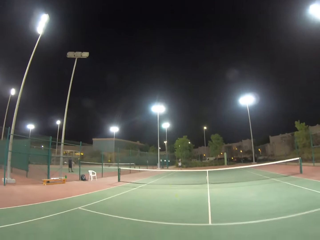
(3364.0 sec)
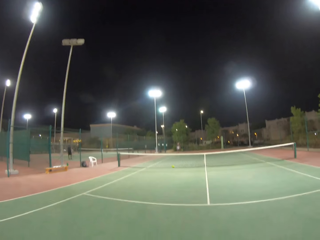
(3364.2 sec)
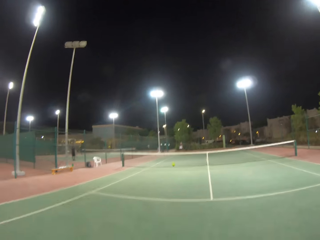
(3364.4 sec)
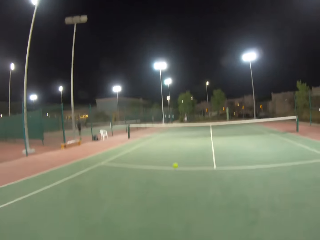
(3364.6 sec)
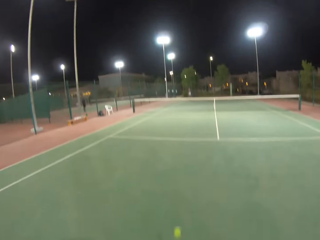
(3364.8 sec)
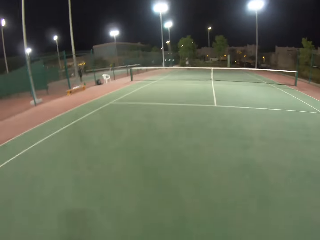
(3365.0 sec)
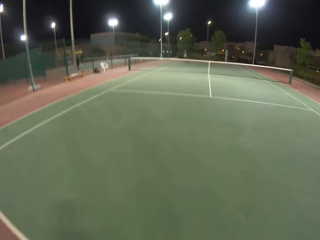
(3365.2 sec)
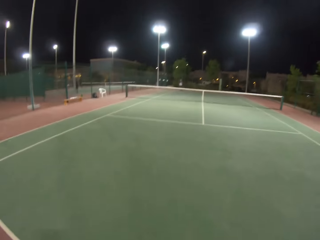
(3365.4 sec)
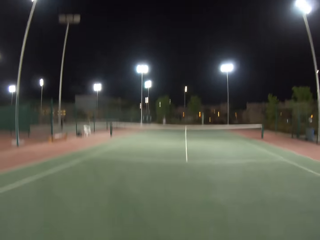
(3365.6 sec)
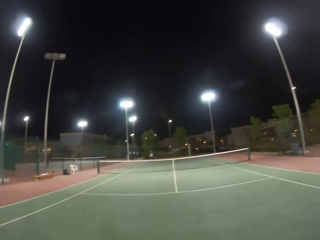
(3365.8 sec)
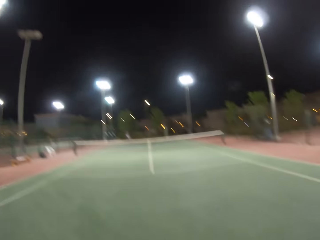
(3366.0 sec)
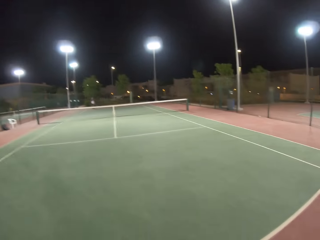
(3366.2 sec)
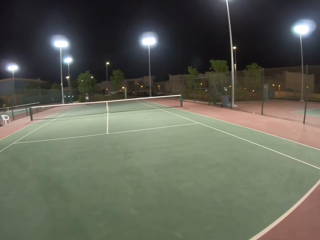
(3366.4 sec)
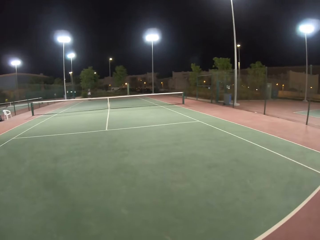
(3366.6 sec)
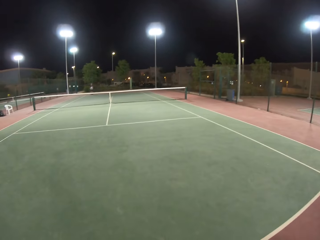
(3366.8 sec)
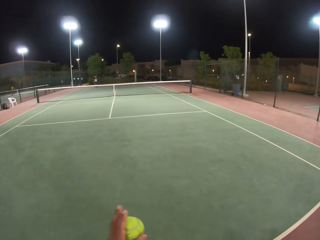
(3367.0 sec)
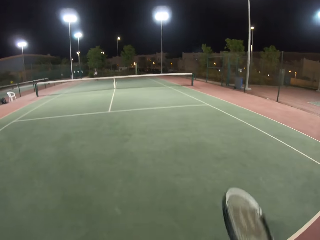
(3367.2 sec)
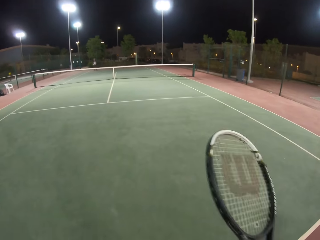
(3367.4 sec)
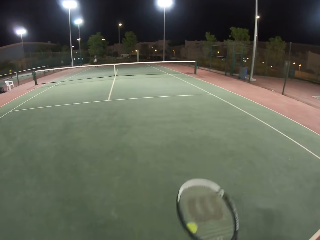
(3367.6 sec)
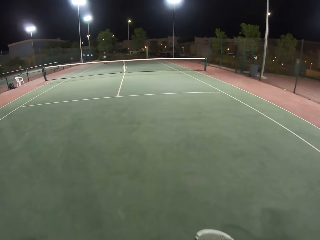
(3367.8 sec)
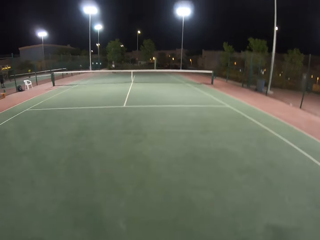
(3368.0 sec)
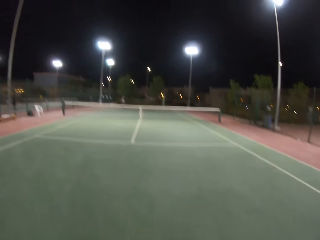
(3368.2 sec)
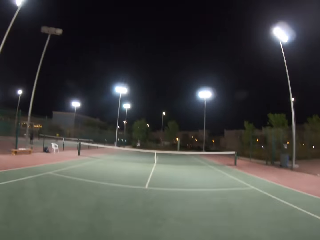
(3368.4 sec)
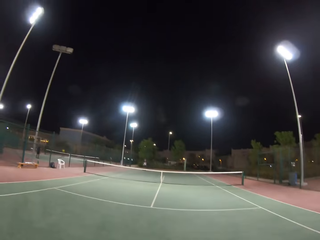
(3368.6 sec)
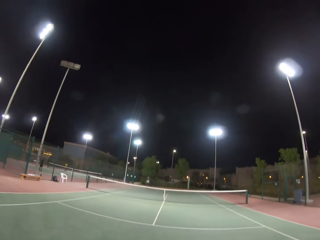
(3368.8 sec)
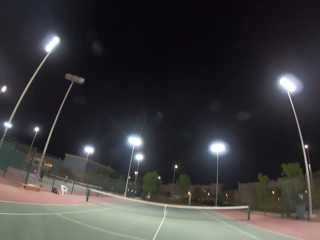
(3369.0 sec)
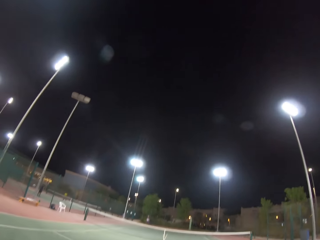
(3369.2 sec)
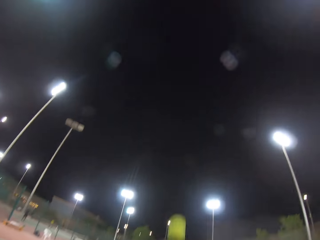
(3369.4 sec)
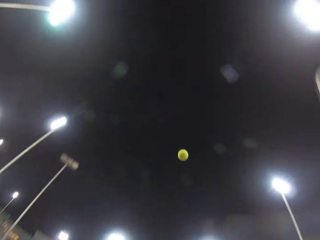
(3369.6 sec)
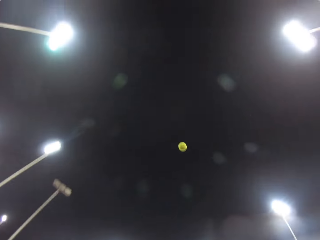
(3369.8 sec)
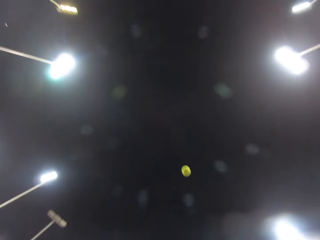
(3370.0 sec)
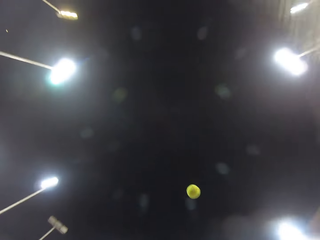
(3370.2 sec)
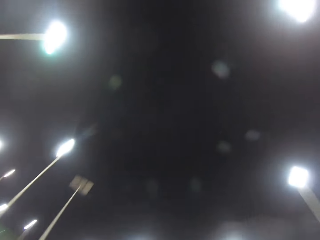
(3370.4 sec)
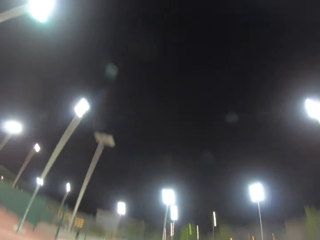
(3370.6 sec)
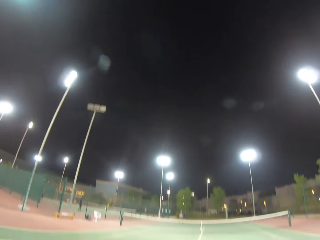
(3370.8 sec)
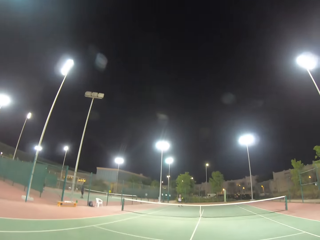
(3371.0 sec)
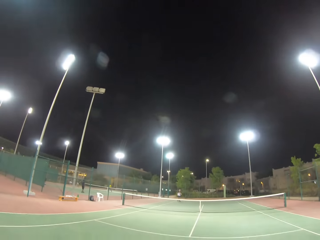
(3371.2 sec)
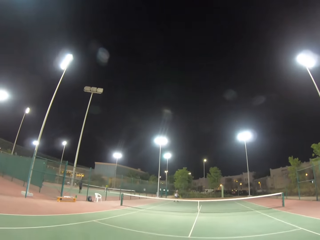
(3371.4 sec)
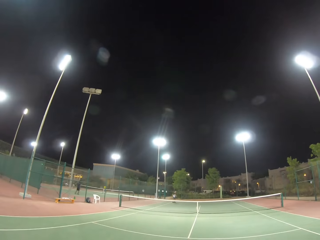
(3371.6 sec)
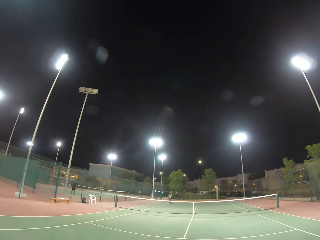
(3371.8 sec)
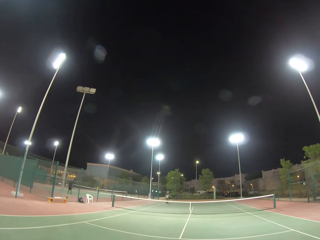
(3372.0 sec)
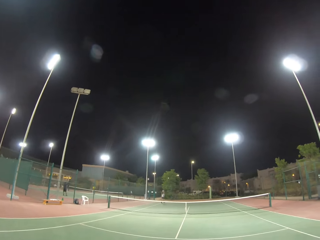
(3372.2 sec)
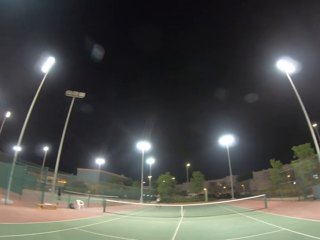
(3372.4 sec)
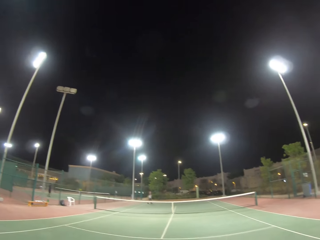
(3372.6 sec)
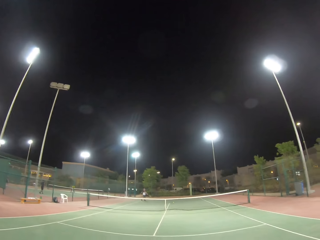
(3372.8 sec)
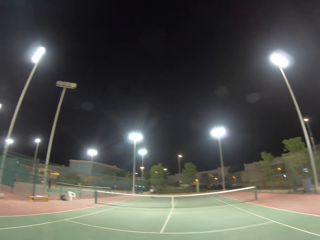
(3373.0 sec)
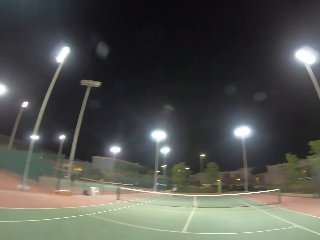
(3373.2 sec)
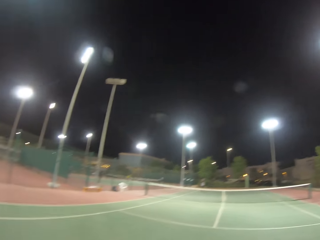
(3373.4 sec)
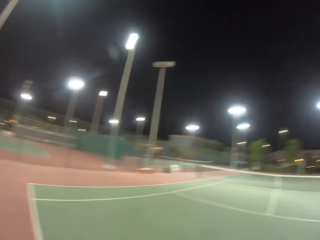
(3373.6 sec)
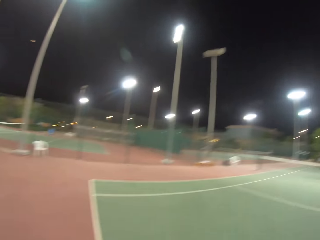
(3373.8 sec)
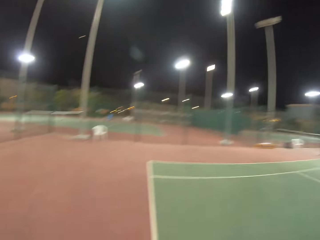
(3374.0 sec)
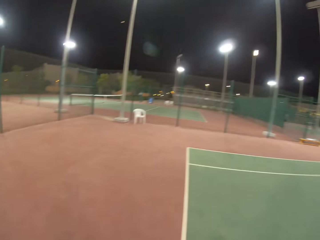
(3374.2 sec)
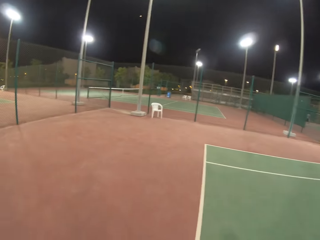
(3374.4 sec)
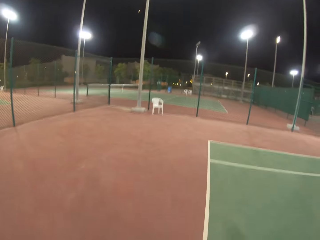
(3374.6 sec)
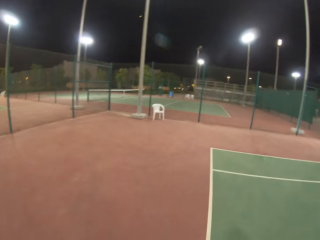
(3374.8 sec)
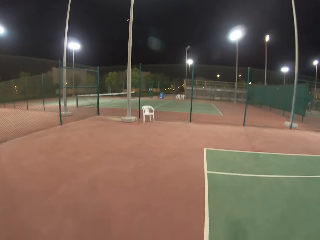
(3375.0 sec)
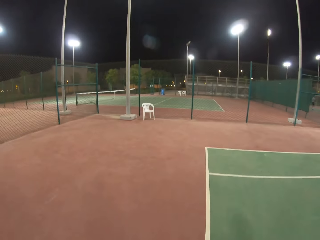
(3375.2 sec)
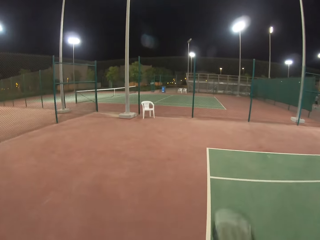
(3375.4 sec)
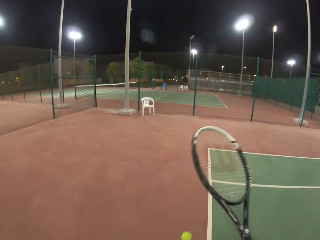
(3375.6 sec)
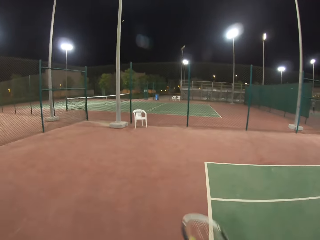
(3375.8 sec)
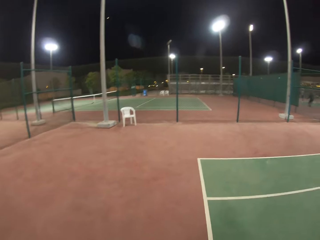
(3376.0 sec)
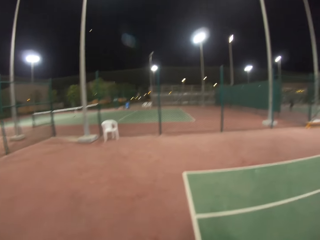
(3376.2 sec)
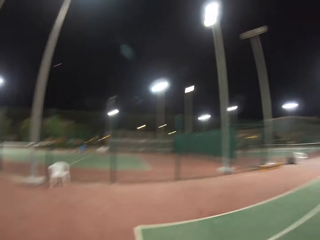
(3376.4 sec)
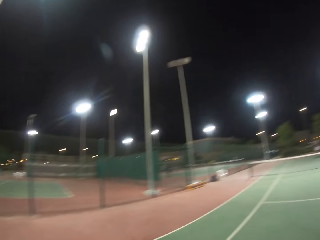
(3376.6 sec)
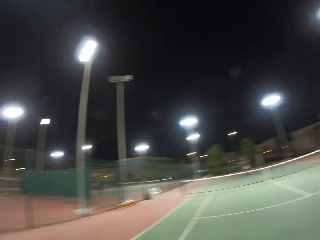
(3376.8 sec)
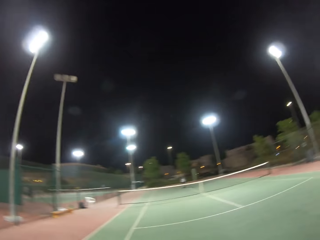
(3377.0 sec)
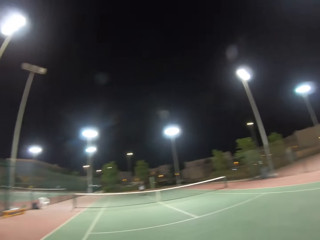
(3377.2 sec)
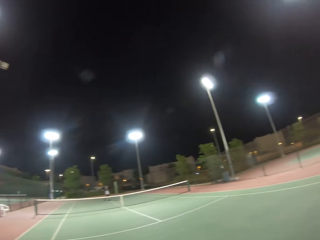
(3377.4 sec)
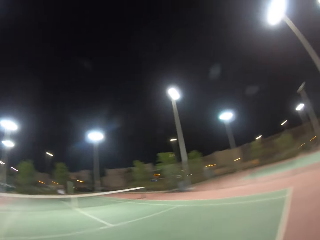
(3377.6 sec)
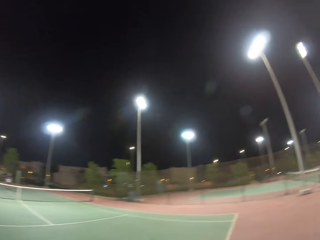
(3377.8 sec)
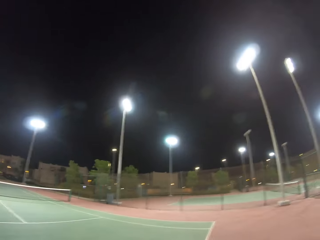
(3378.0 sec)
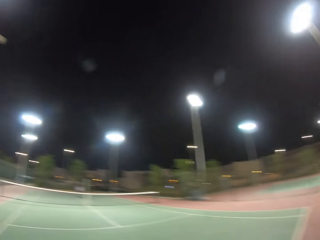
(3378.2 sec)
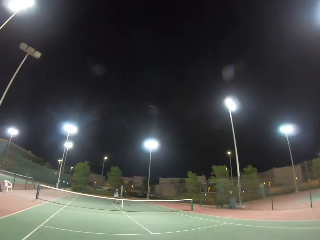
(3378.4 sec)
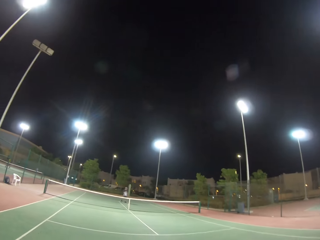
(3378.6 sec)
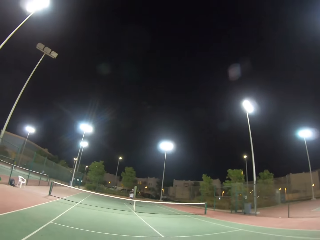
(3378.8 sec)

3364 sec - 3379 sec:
The camera wearer receives the tennis ball. They bounce the tennis ball on the floor. They throw the tennis ball in the air and hit the tennis ball towards a man. The man hits the ball on the net. The camera wearer walks on the tennis ball court. They bounce the ball on the floor.

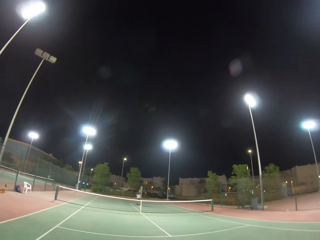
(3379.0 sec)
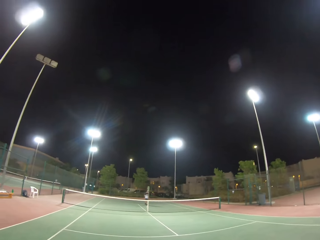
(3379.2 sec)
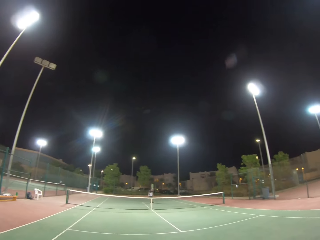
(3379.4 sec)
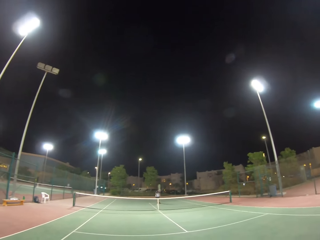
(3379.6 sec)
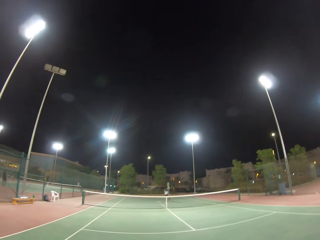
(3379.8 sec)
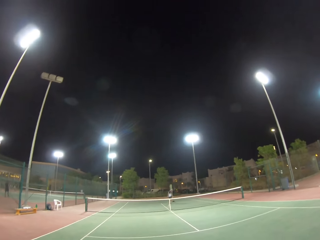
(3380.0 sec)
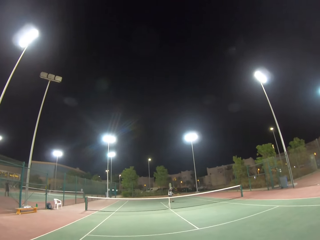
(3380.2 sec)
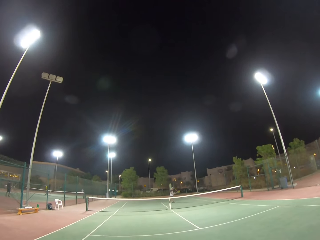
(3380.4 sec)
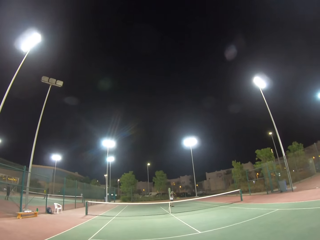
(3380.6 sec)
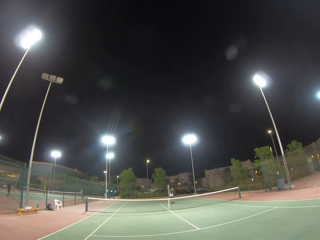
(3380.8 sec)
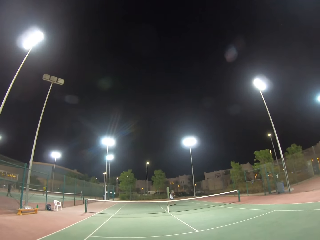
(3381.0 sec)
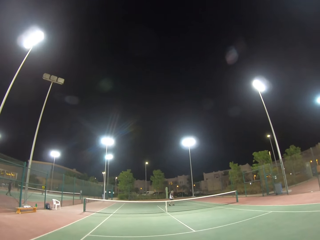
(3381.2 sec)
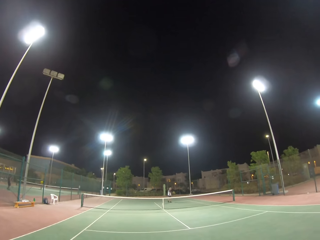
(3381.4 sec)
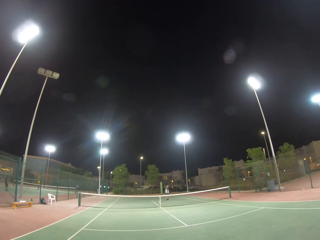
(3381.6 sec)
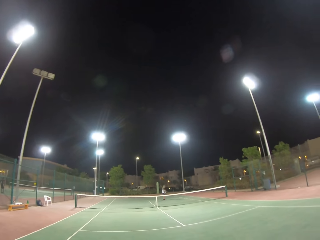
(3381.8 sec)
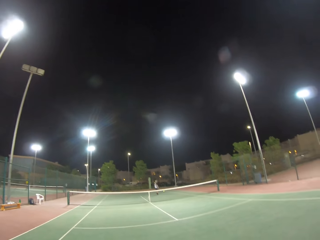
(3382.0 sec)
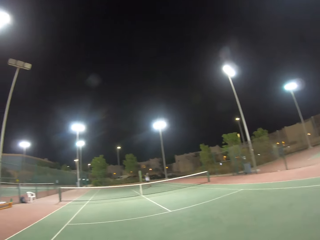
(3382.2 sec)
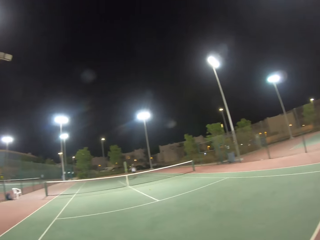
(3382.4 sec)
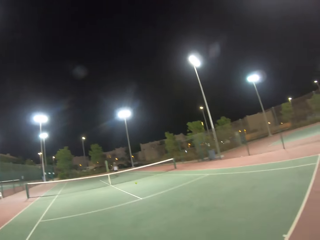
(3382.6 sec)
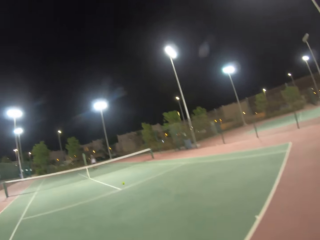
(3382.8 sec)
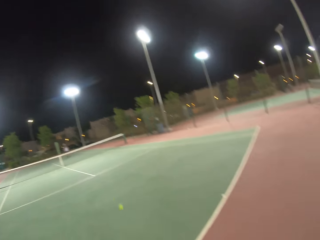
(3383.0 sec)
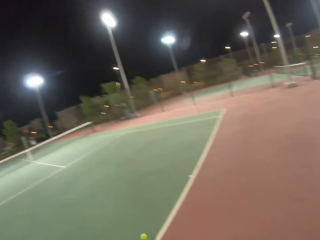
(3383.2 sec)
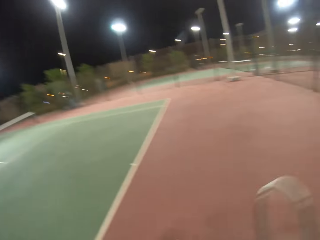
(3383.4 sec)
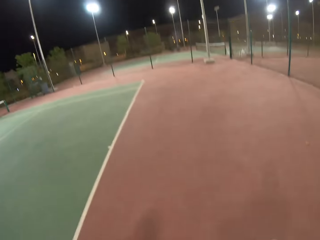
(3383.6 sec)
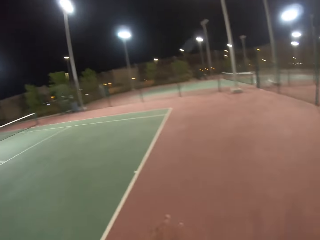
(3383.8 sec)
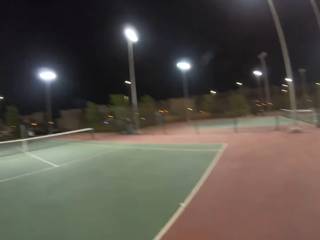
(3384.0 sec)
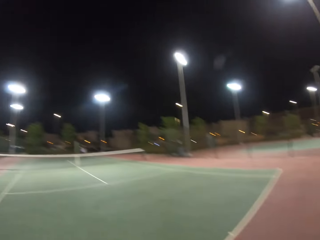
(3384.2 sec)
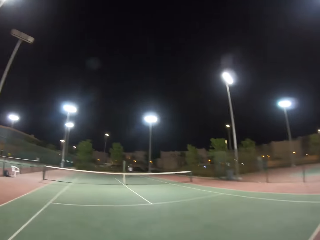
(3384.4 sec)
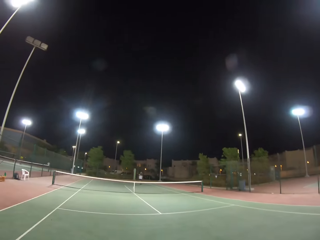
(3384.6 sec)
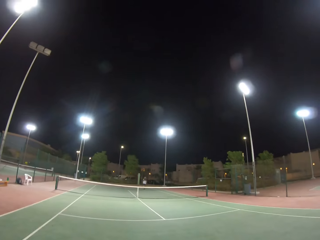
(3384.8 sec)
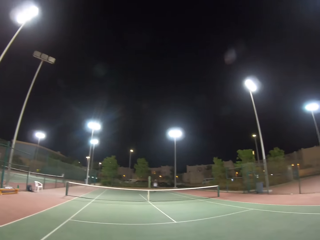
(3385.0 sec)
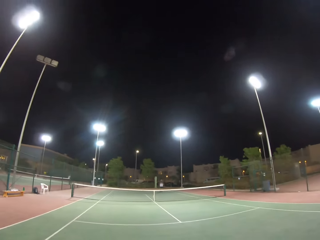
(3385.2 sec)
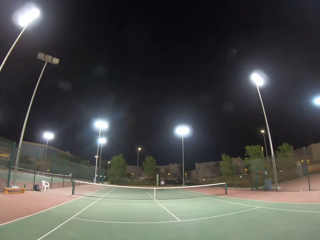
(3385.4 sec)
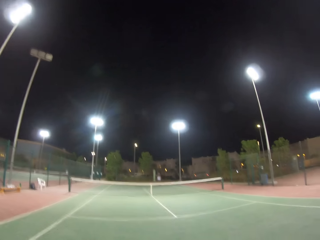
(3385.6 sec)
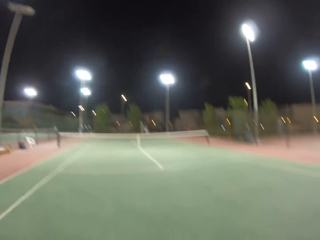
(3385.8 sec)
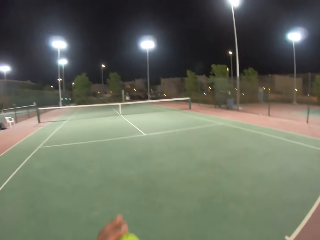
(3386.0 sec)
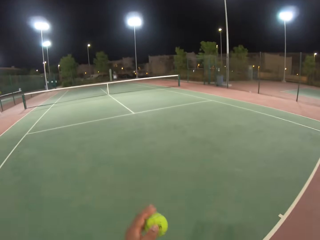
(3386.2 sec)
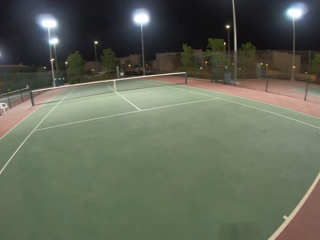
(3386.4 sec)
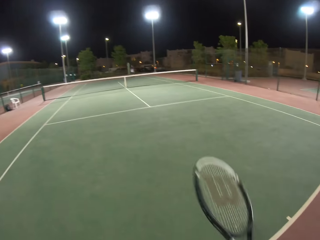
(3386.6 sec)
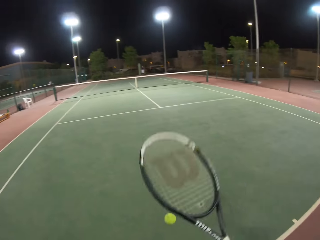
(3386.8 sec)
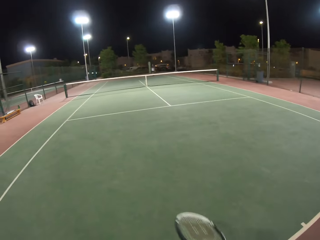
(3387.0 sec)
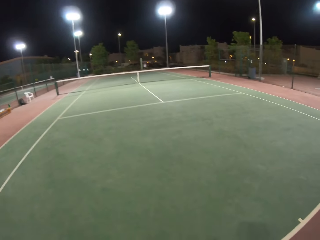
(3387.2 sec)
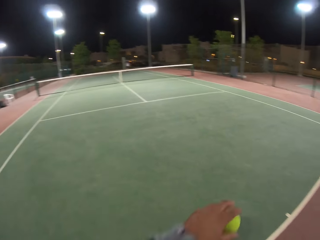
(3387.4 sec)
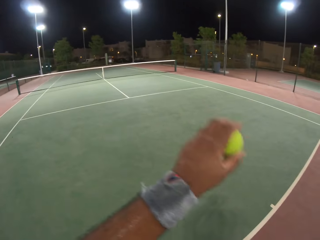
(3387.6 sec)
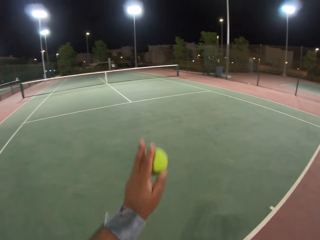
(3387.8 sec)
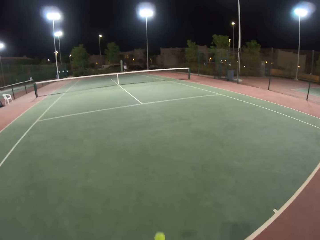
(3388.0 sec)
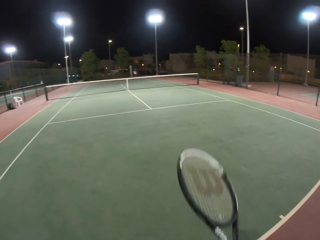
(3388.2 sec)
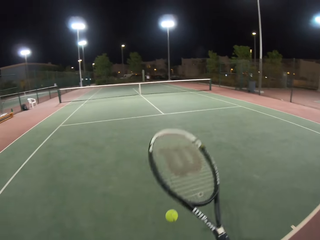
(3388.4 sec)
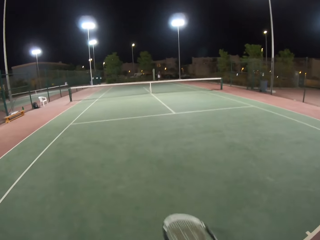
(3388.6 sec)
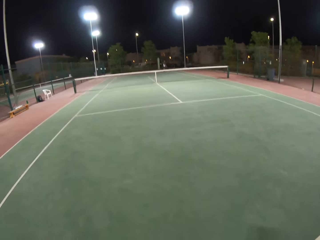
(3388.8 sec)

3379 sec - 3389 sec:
A man bounces the ball on the floor and hits the ball towards the camera wearer. The camera wearer receives the ball. They bounce the ball on the floor.
